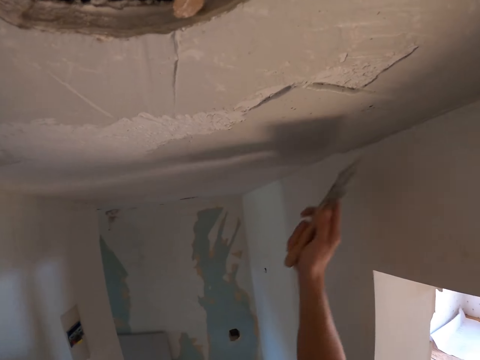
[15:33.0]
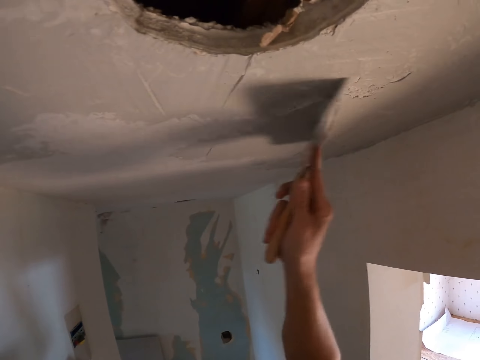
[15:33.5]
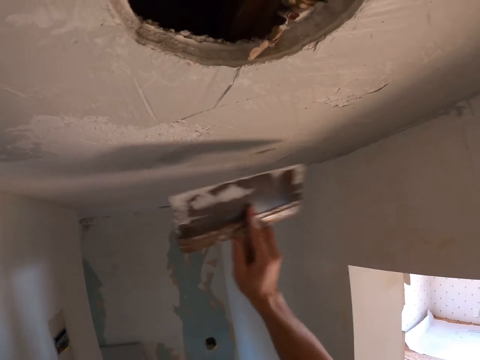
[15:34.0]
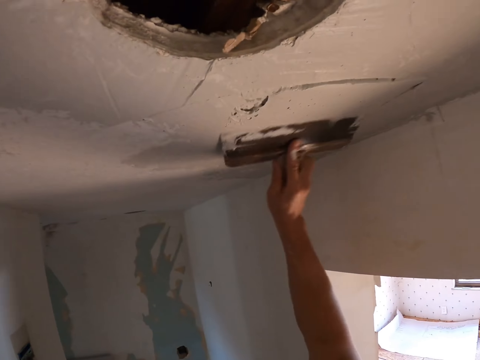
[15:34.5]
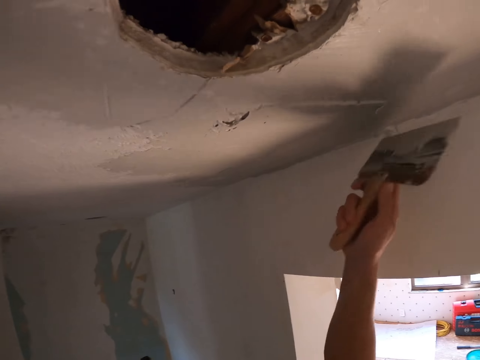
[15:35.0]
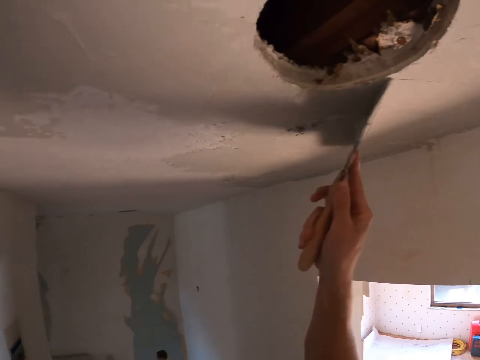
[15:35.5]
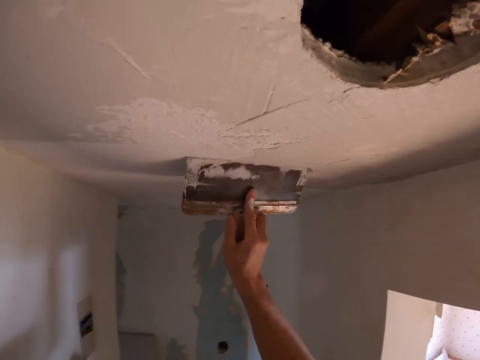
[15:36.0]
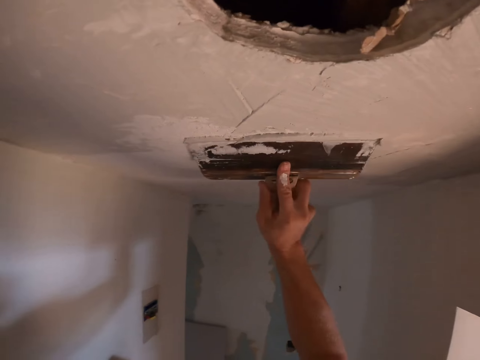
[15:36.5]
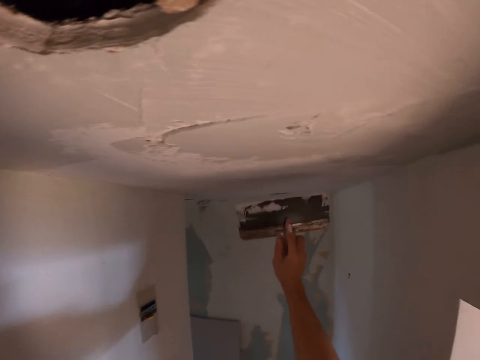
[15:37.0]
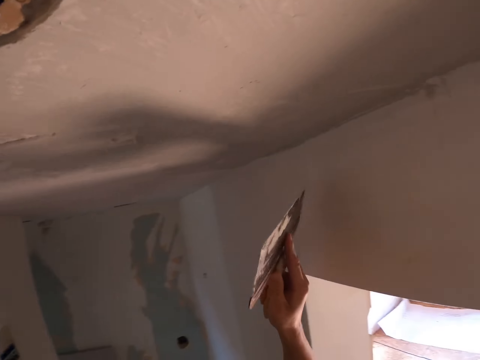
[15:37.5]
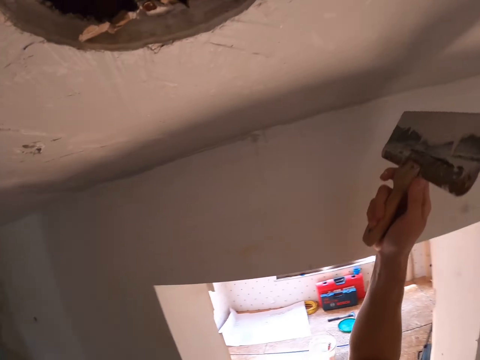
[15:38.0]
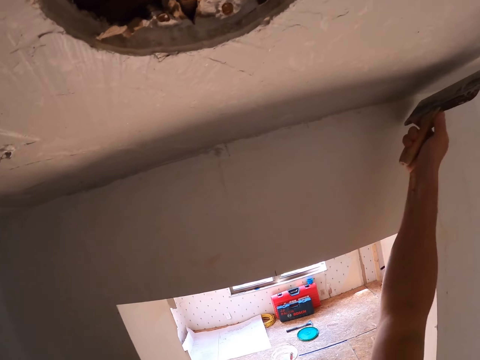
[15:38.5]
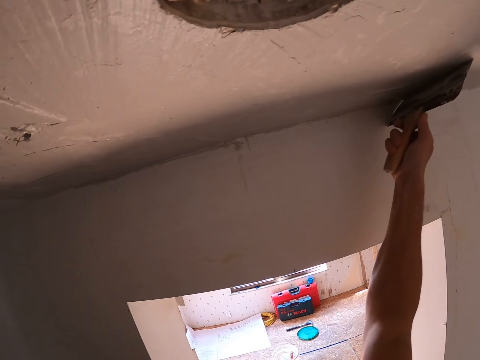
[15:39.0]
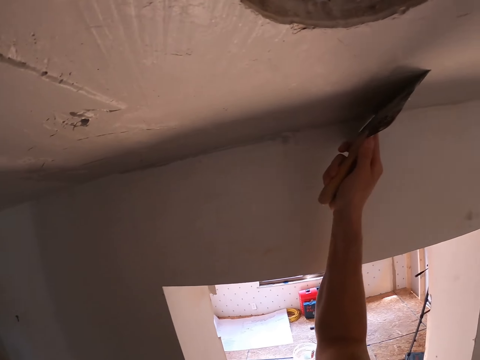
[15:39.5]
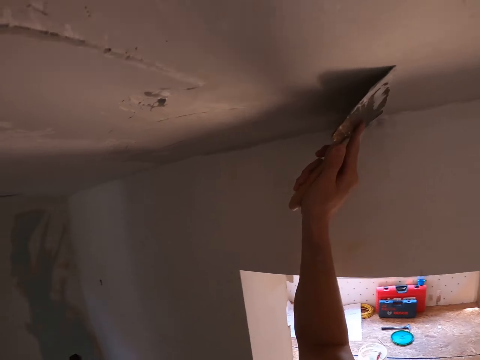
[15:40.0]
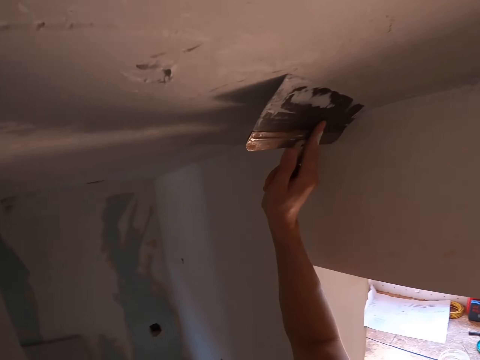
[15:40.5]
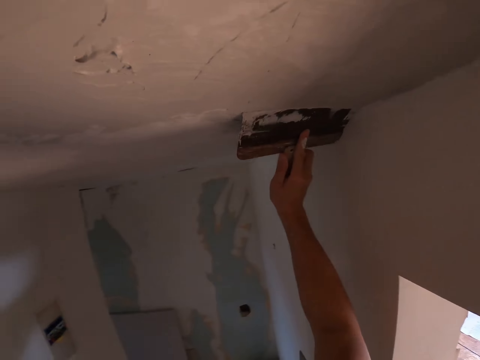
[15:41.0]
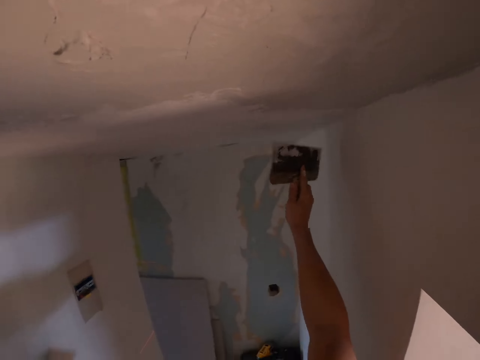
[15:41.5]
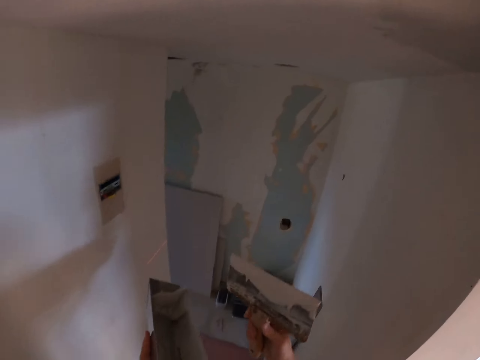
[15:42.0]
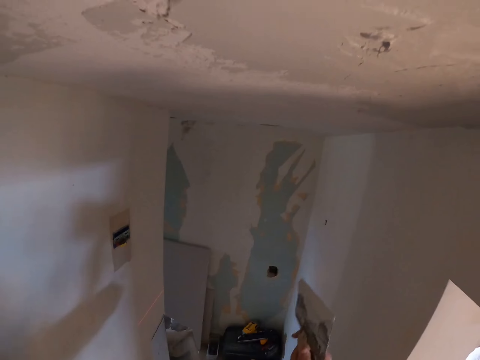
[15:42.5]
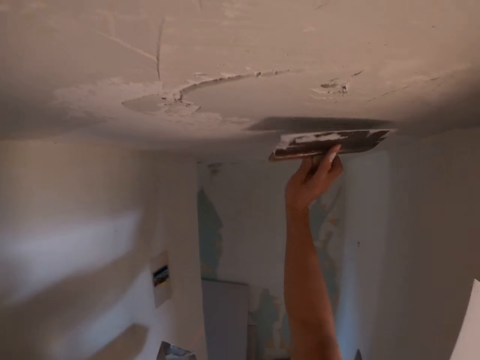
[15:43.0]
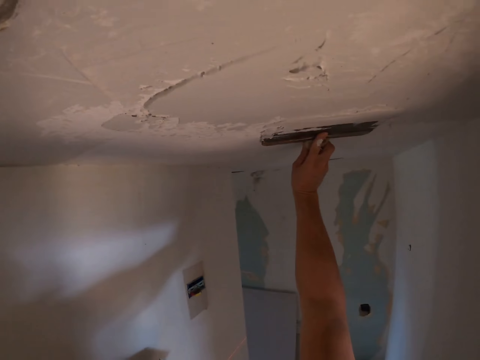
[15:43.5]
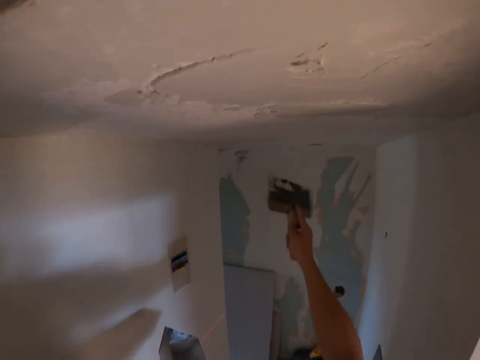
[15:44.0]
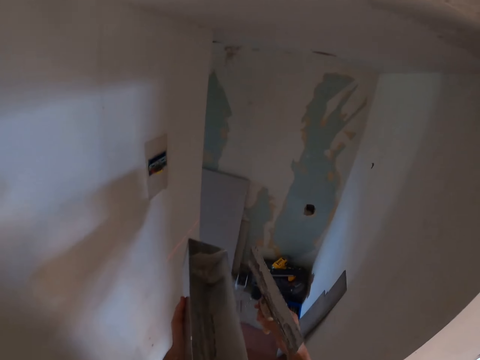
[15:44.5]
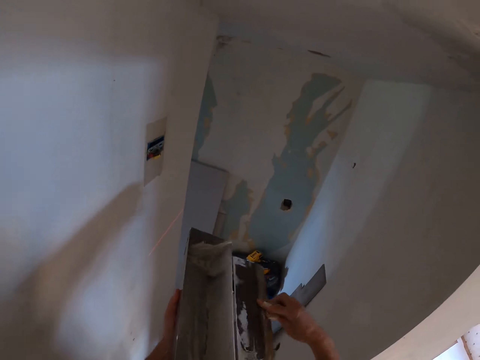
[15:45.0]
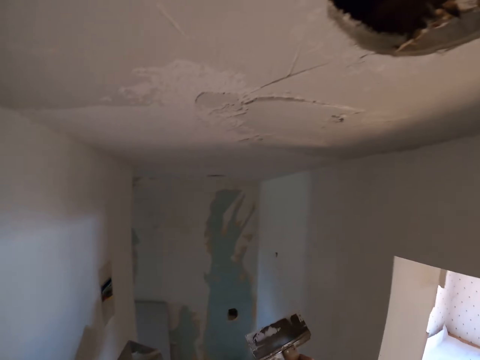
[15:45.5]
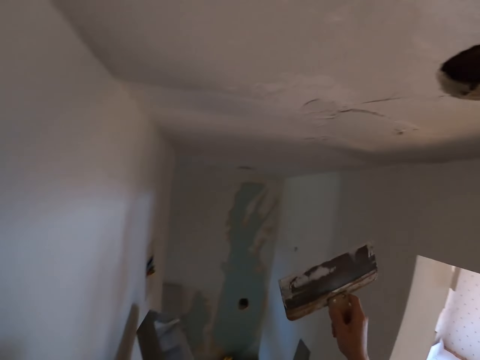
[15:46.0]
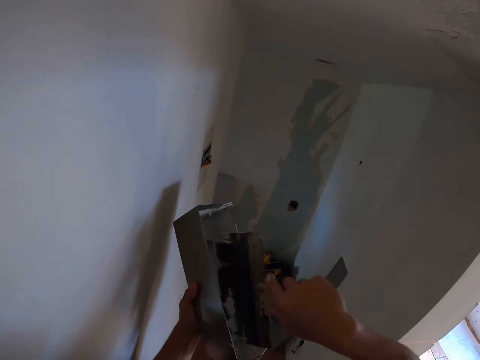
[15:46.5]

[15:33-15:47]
The camera wearer removes the excess paint from the paint scraper on the jar.

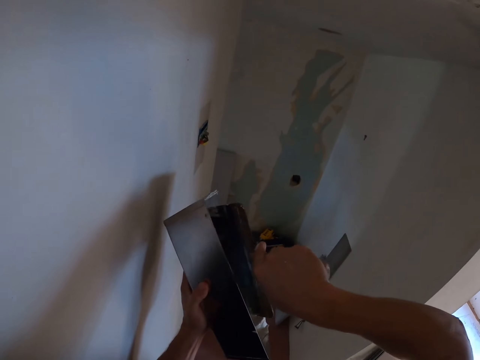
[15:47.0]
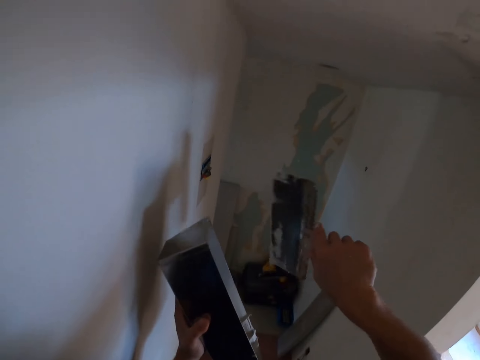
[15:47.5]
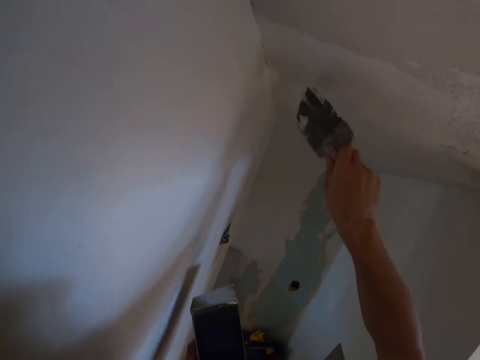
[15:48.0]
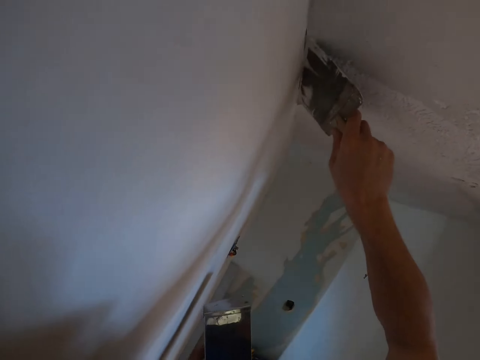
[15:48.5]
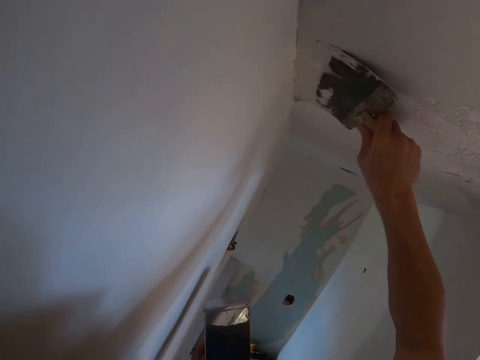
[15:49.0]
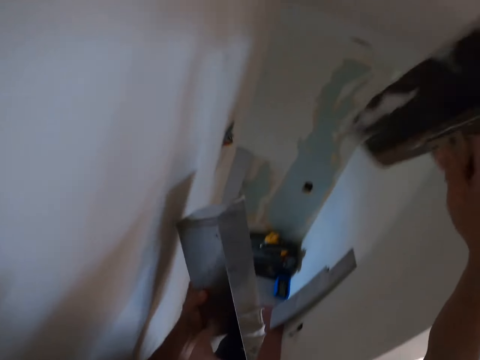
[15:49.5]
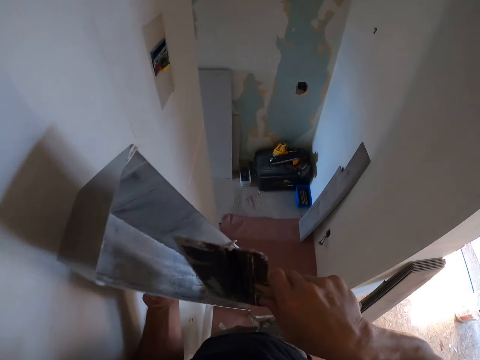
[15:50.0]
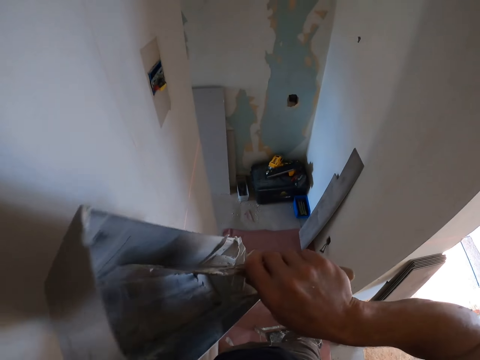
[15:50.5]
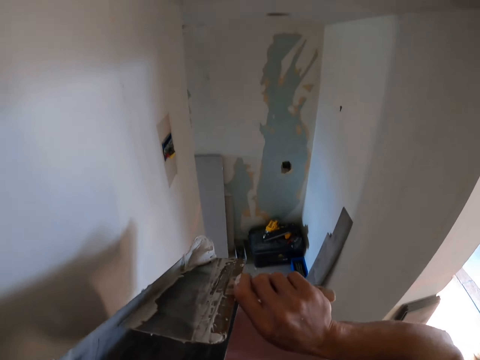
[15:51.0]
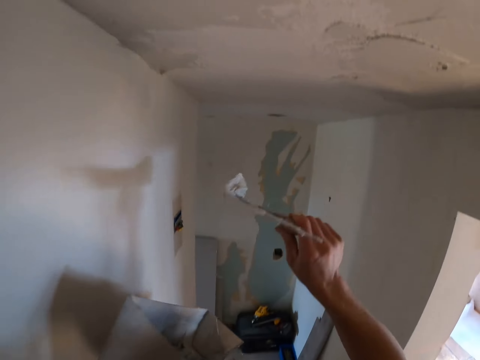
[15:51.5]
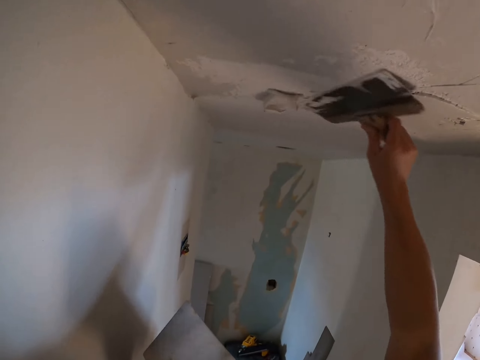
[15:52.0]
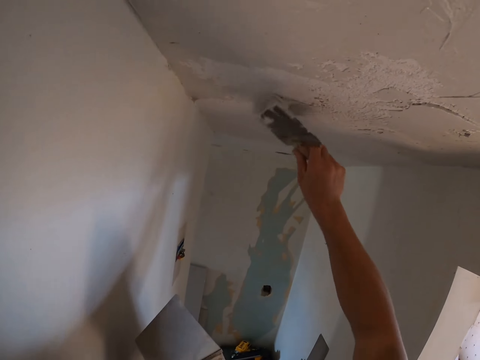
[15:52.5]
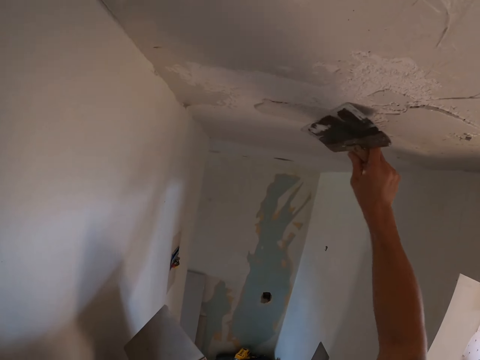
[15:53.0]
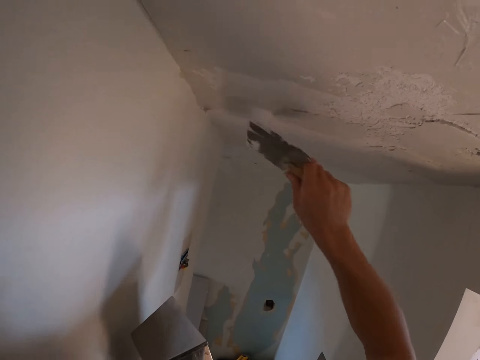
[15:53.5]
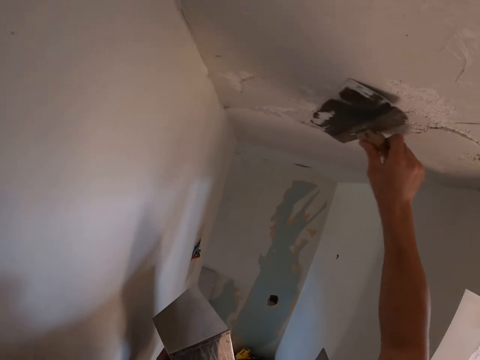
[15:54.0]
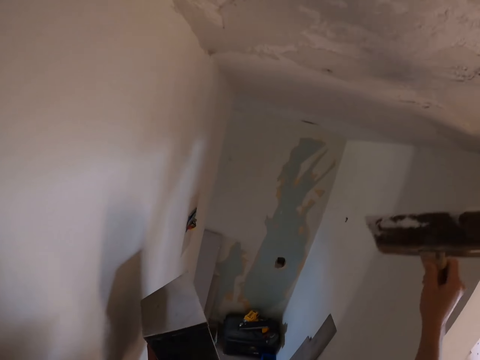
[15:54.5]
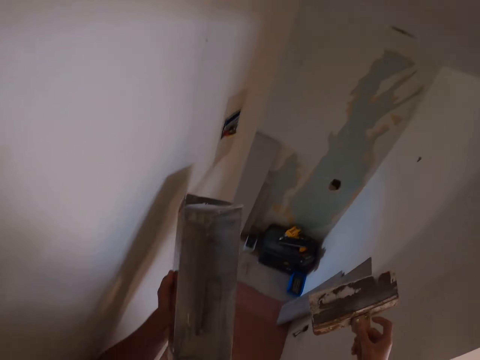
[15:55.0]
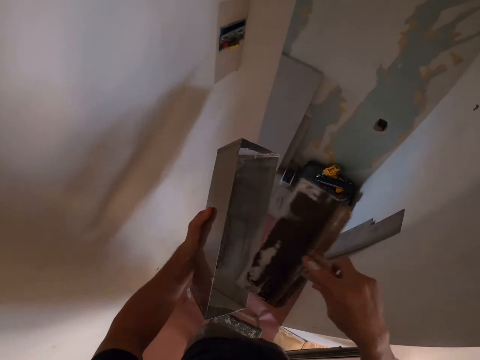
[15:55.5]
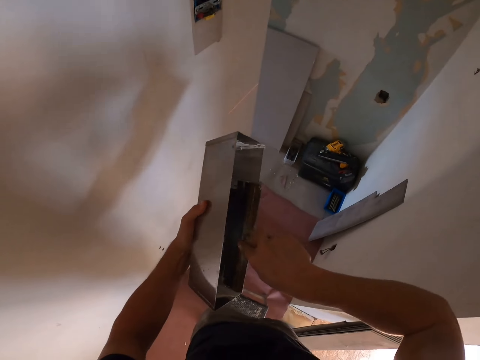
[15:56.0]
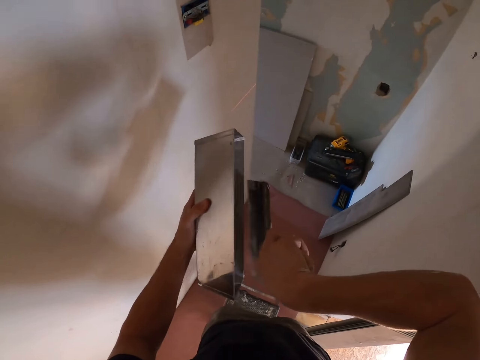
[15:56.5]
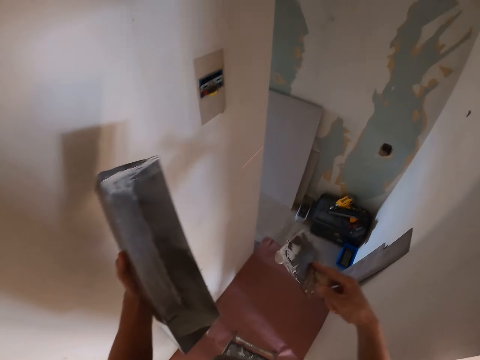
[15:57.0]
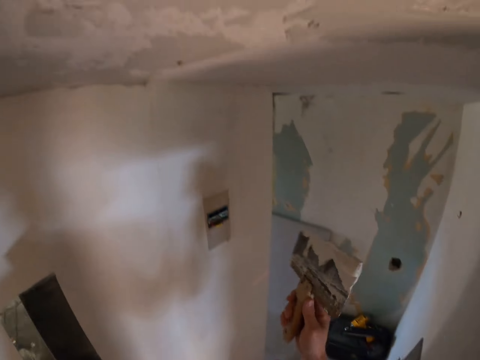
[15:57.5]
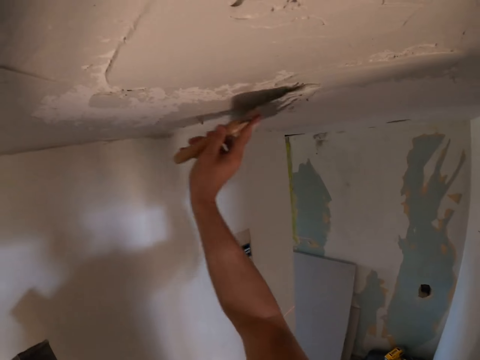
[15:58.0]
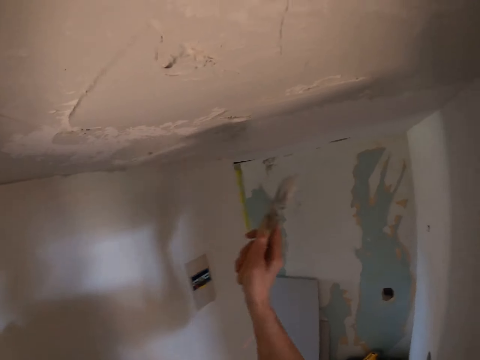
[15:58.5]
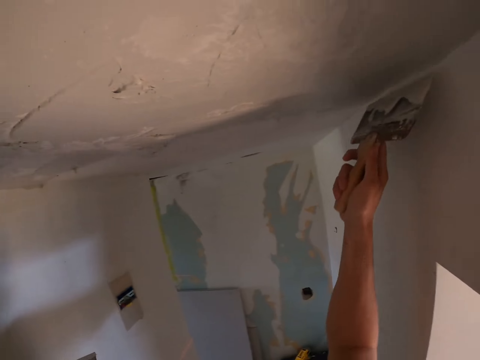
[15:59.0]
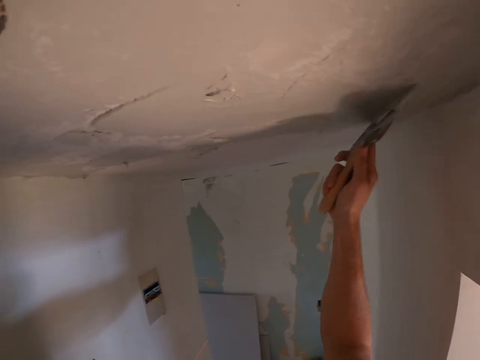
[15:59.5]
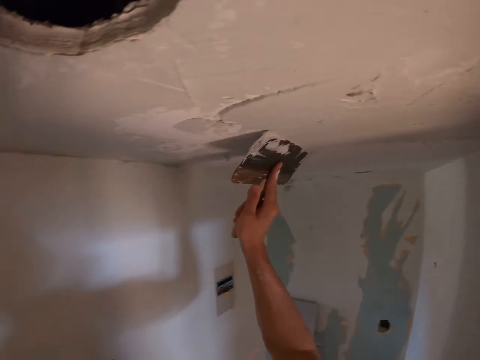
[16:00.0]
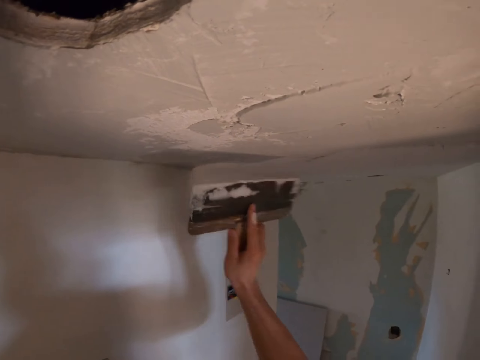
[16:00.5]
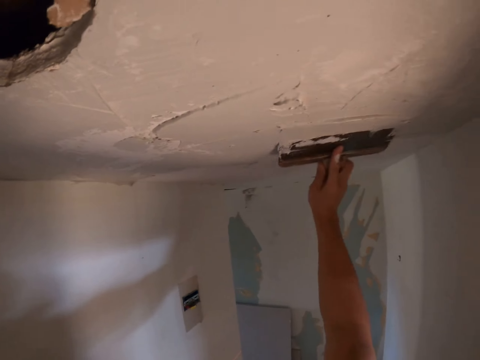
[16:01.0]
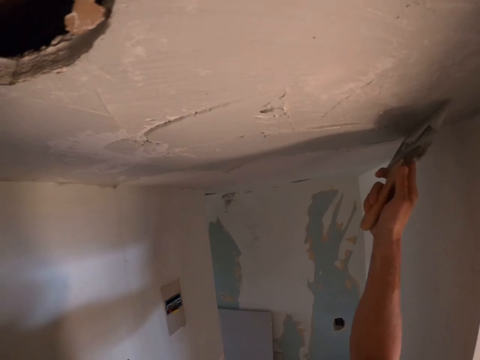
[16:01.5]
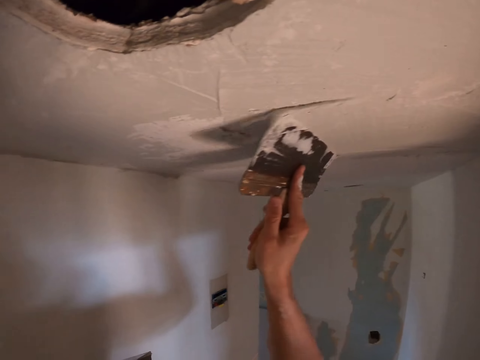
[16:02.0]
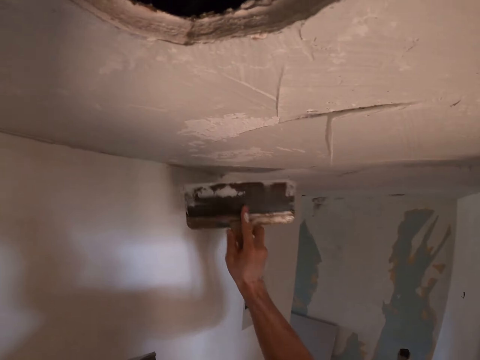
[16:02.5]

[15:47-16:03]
The camera wearer puts the scraper in the jar. They paint the ceiling. They dip the scraper into the paint can. They remove the wall putty from the jar. They paint the ceiling. They dip the scraper into the paint can. They paint the ceiling.
